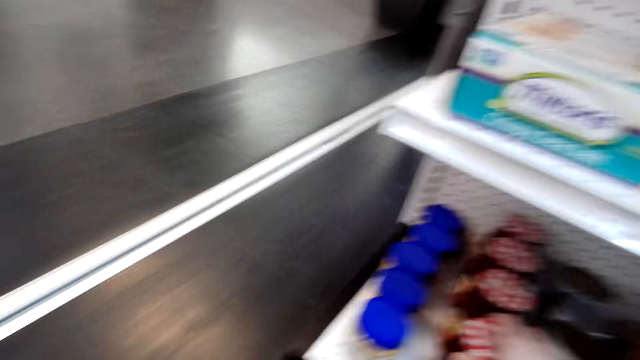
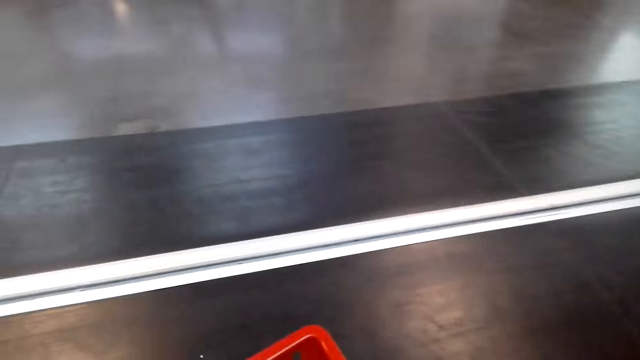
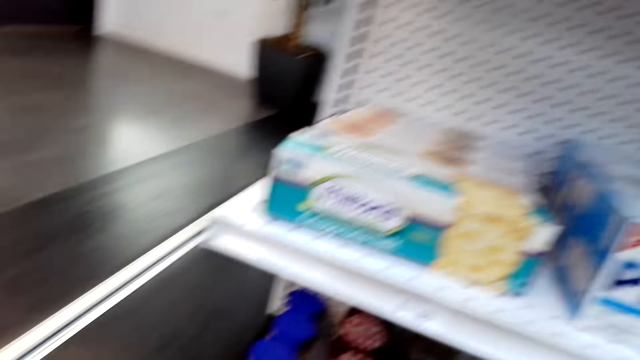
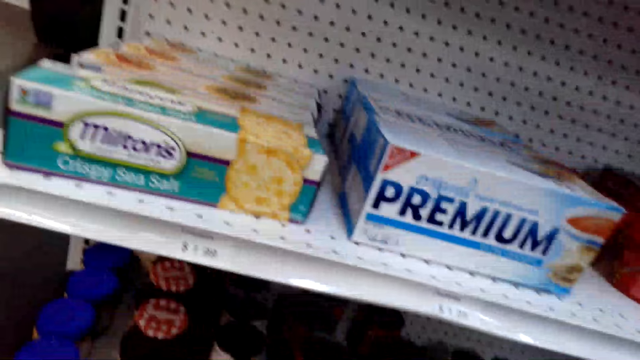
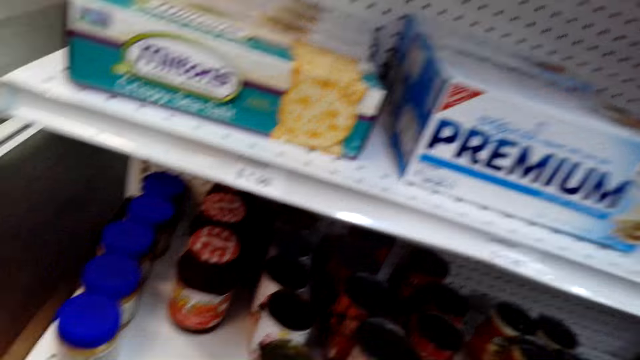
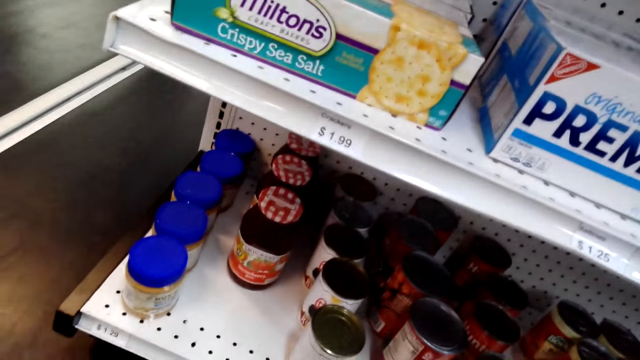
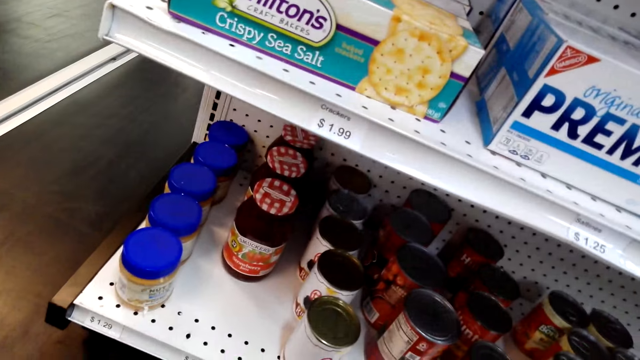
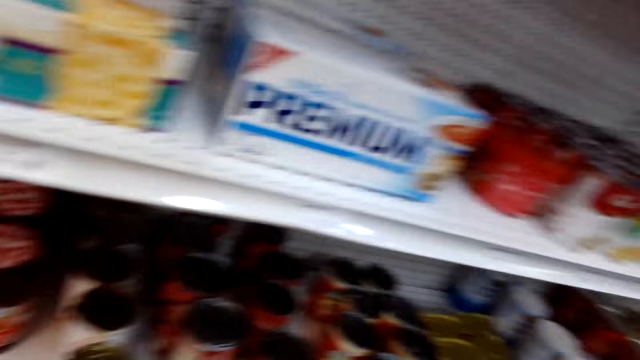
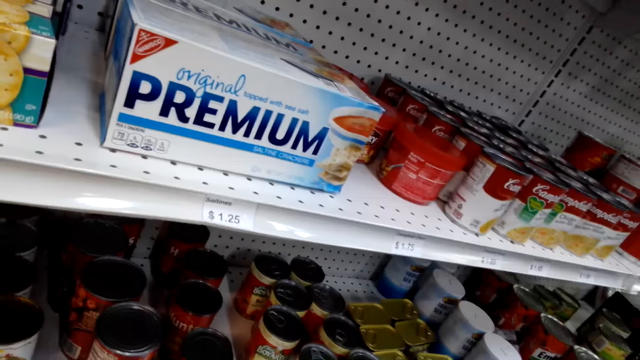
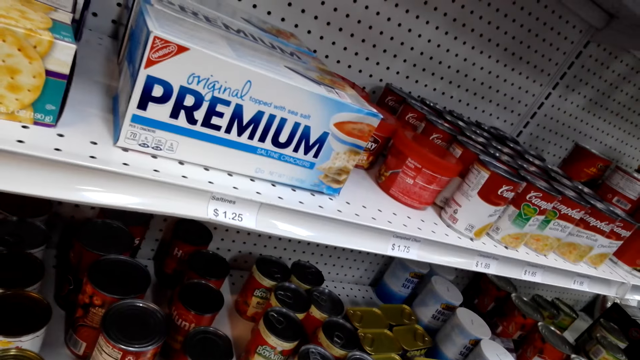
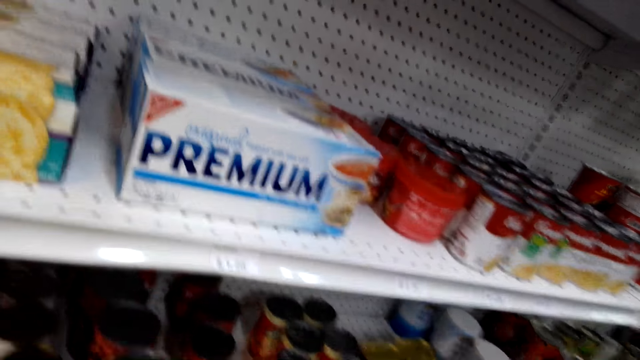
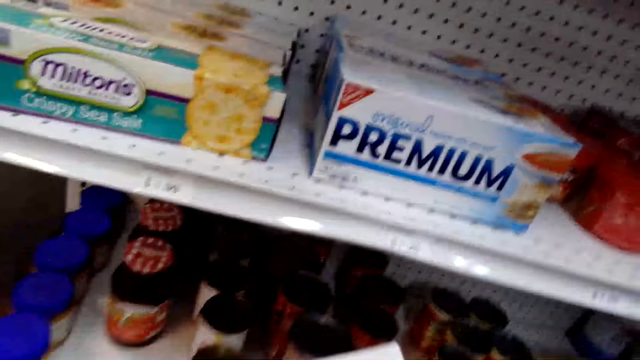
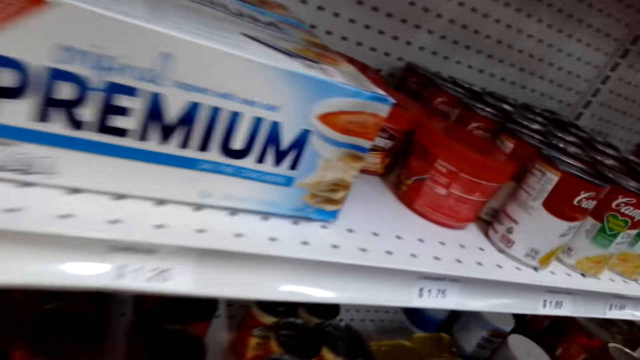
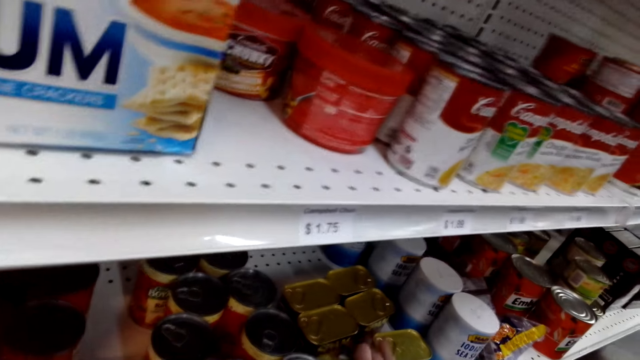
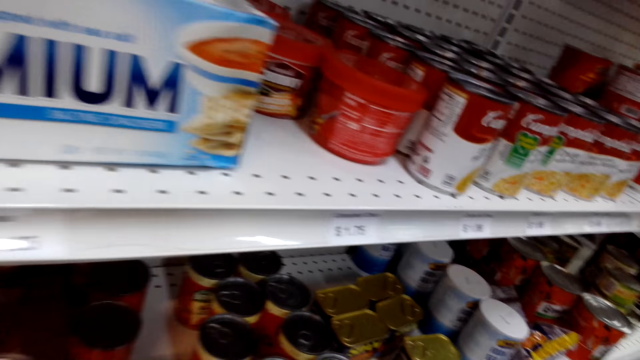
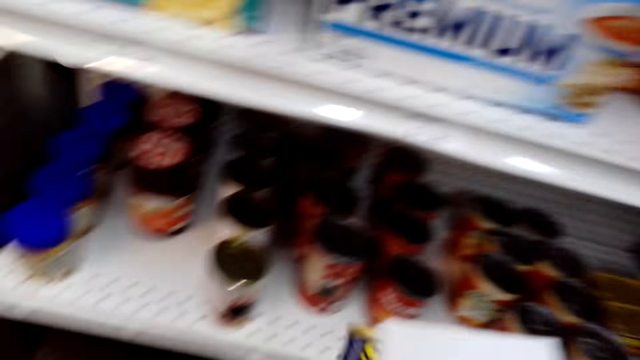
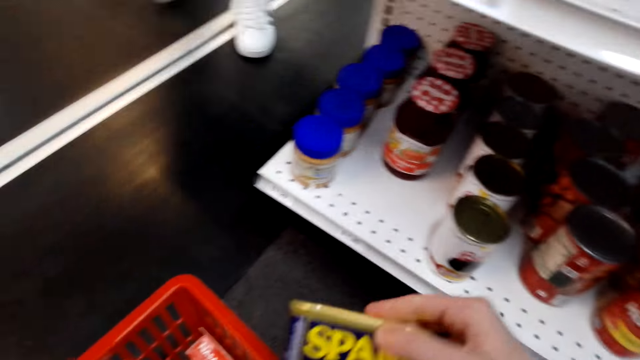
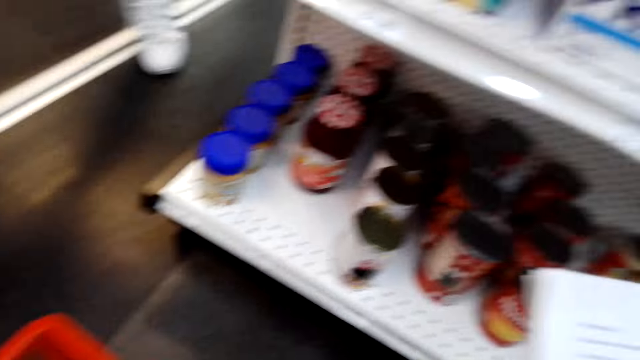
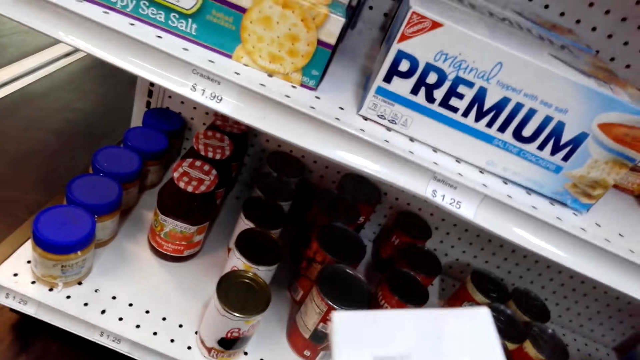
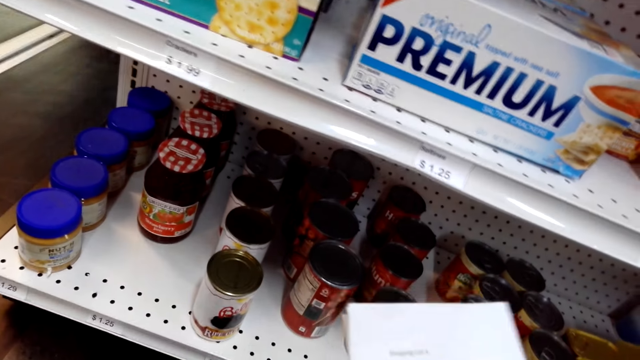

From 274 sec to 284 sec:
The camera wearer shops the products. They pick up a bottle. They pick up a can.

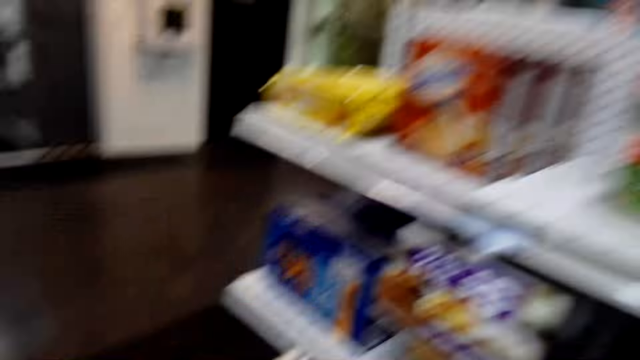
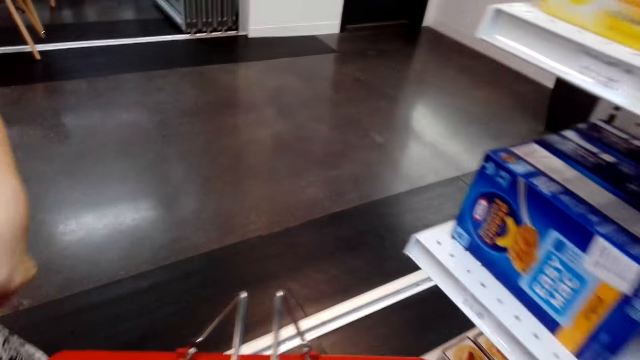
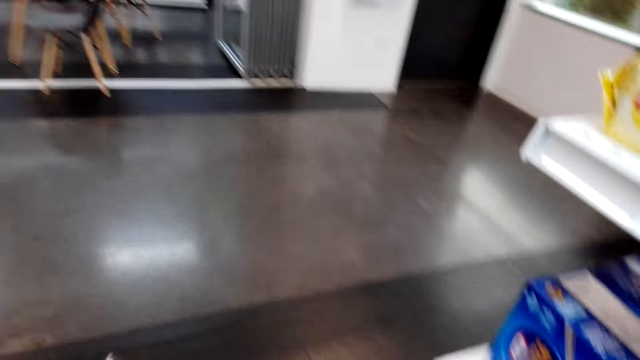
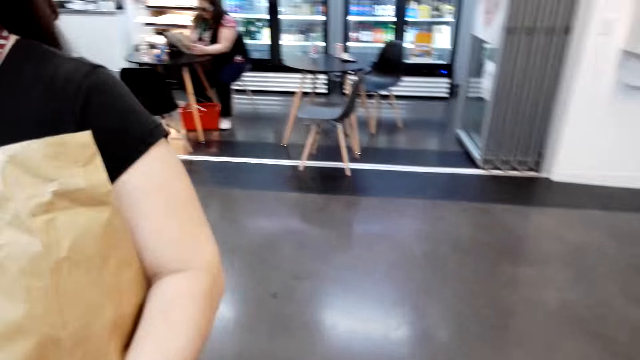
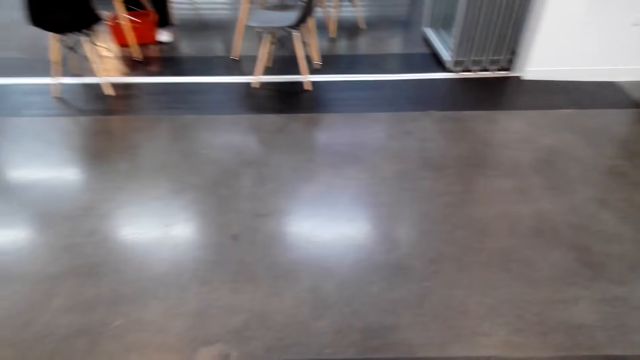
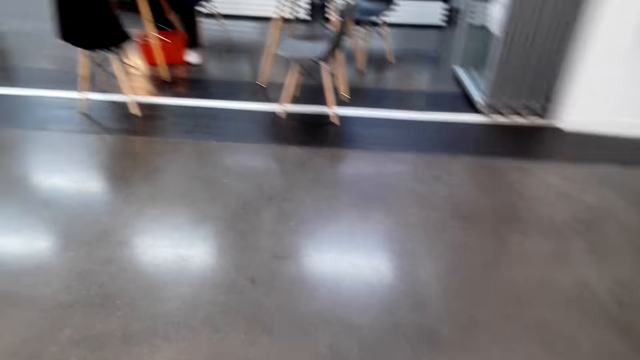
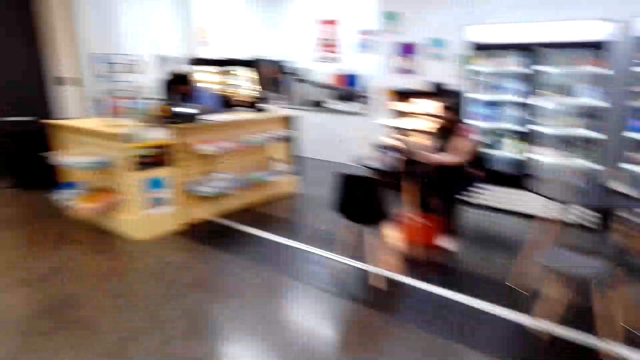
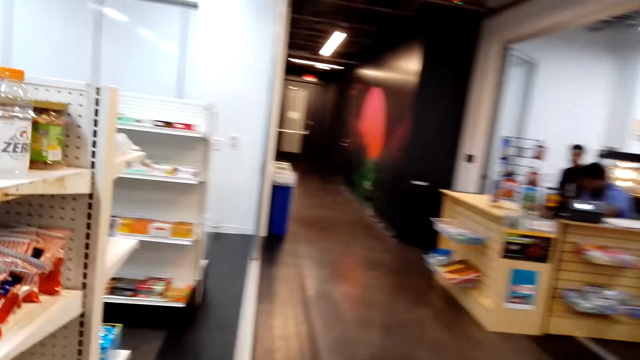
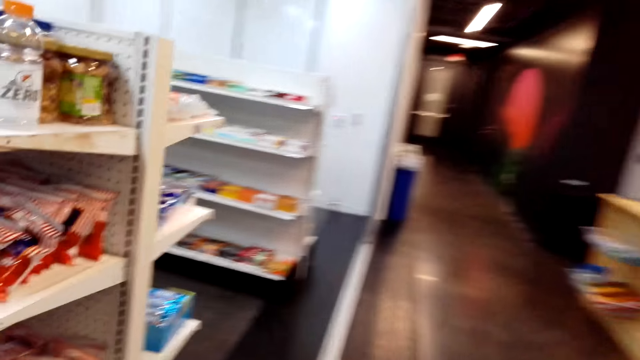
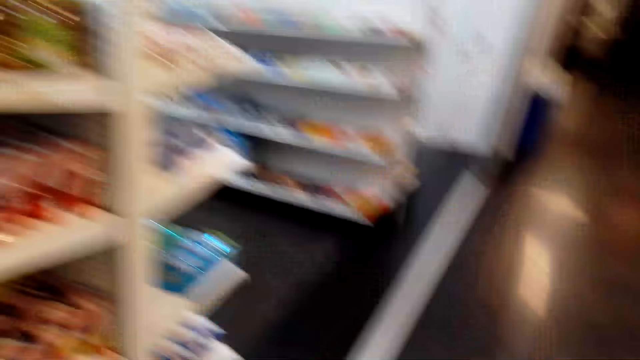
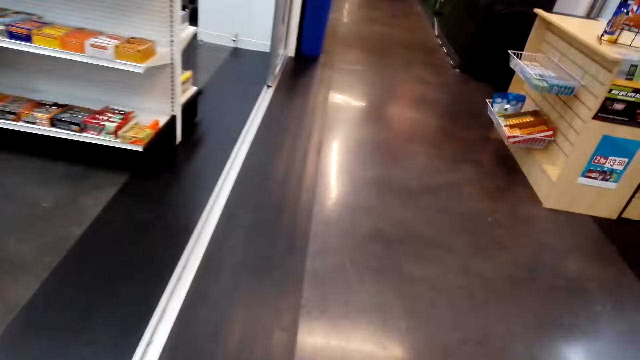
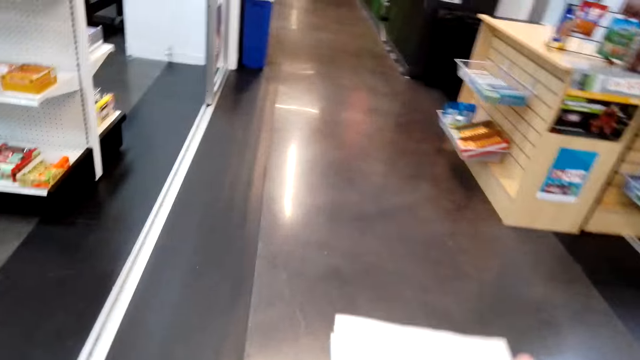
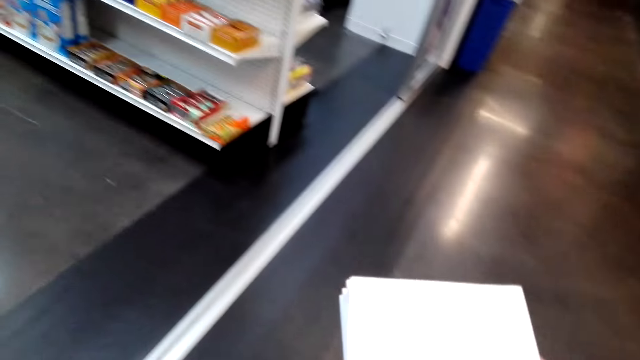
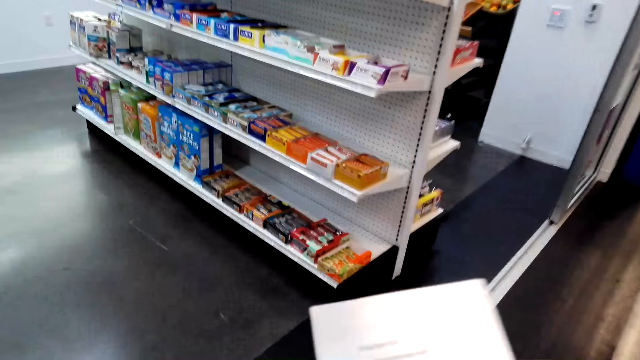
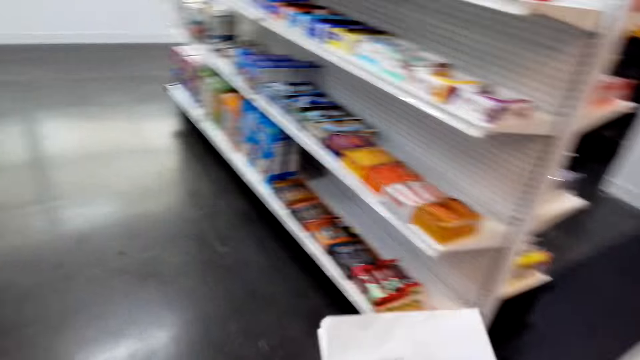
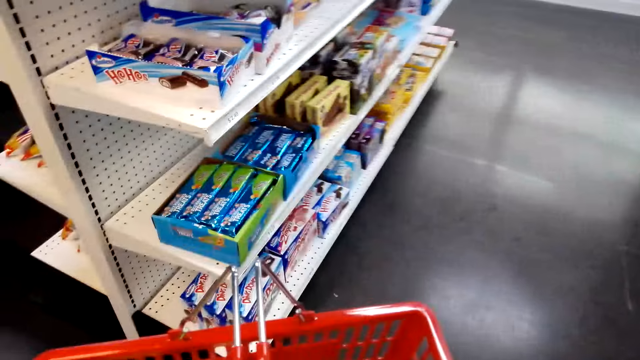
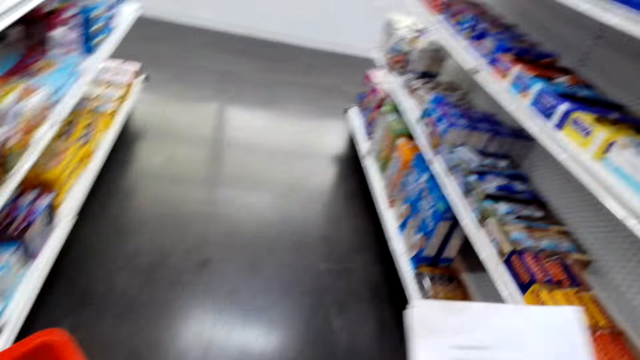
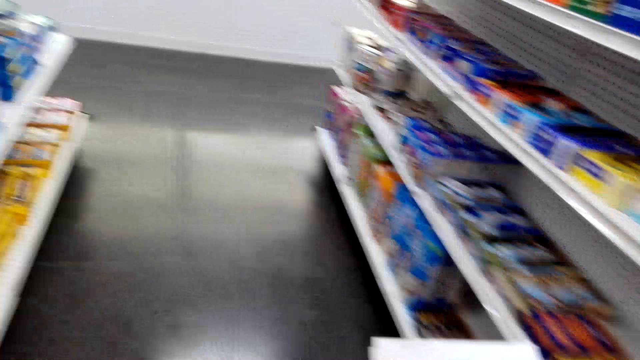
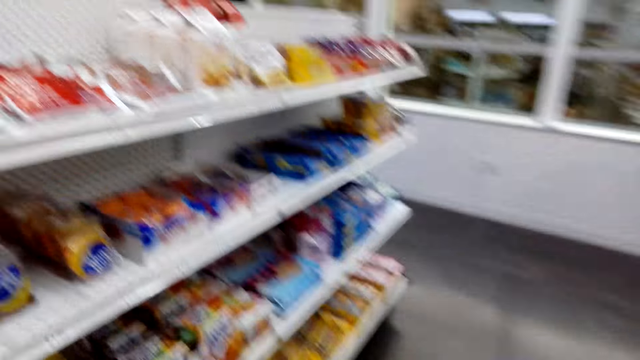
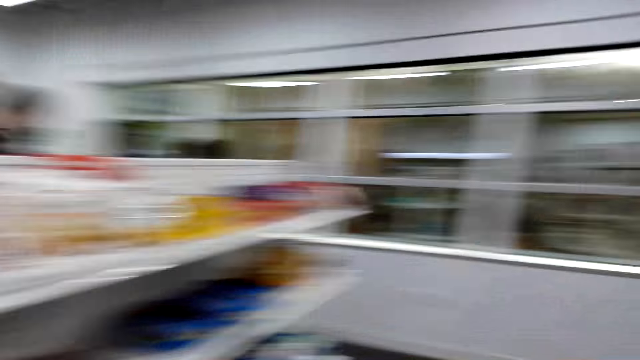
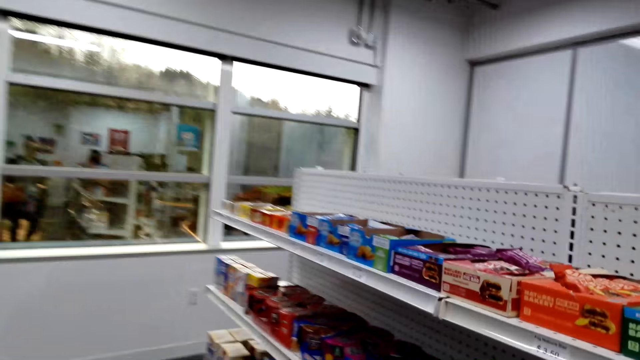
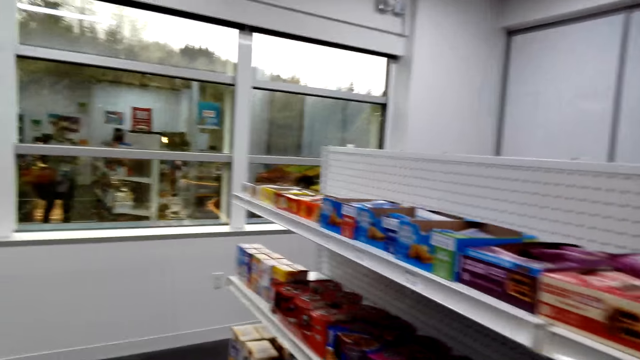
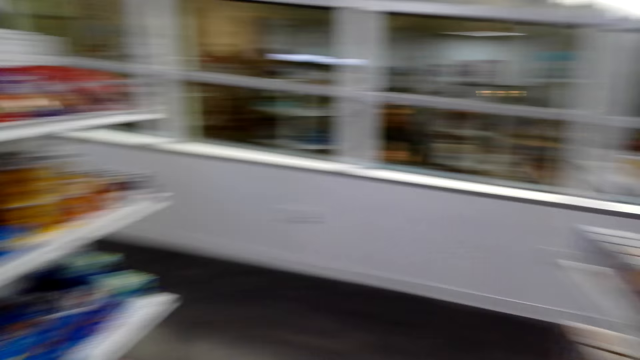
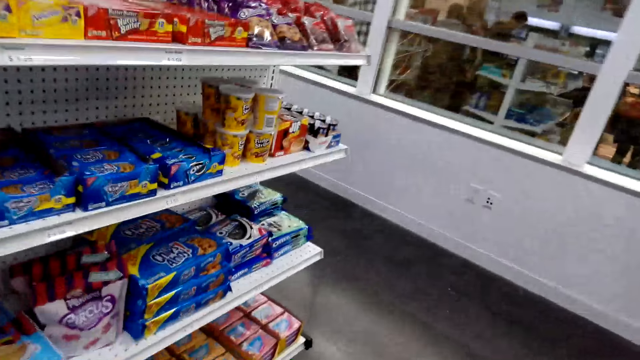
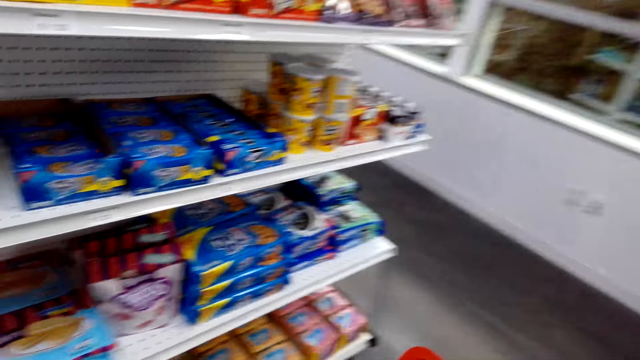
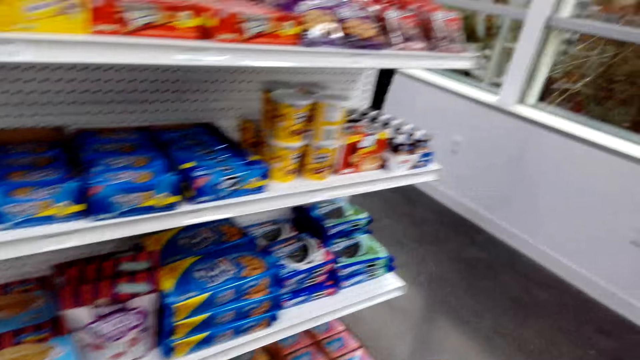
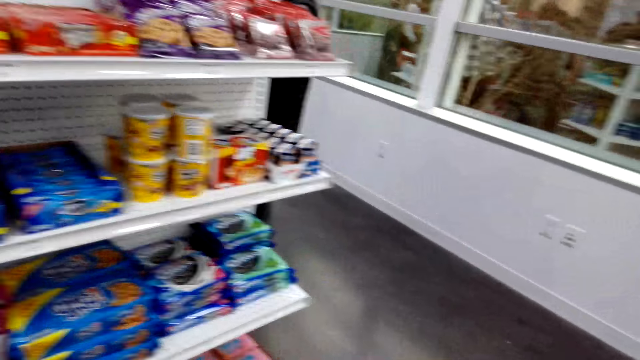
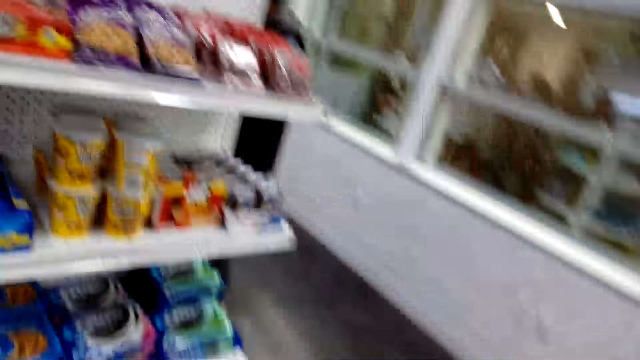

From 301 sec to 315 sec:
The camera wearer walks around the shop. They look at the shopping list.
